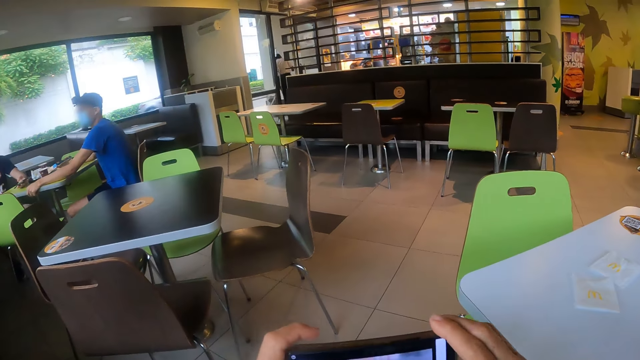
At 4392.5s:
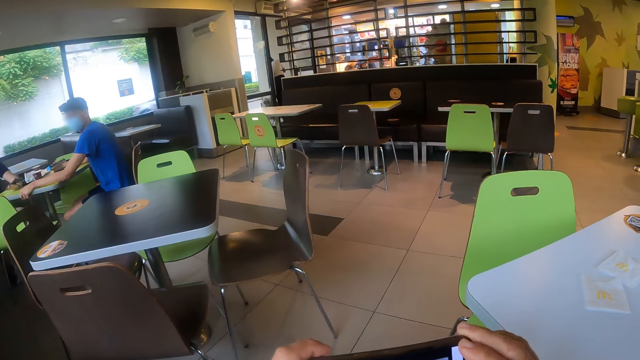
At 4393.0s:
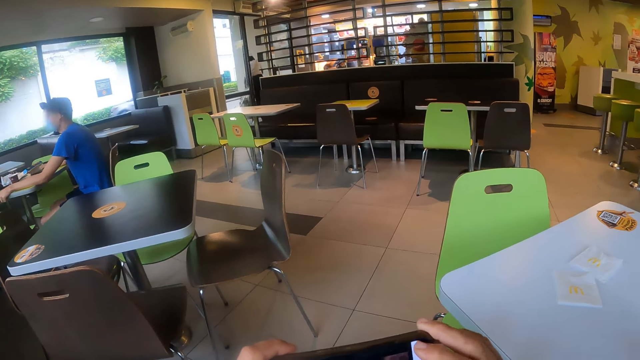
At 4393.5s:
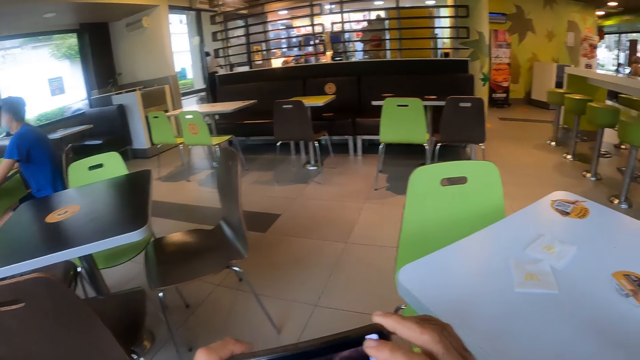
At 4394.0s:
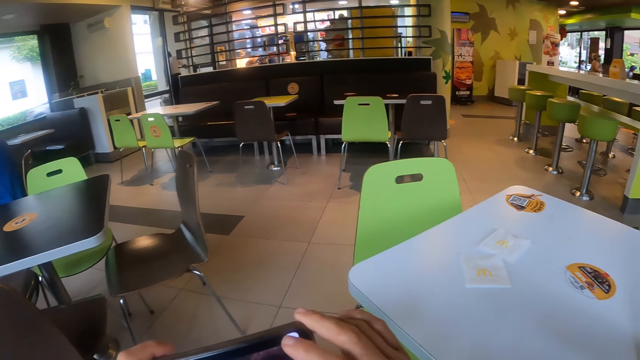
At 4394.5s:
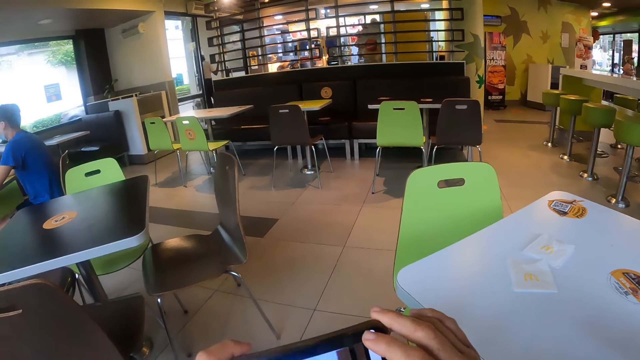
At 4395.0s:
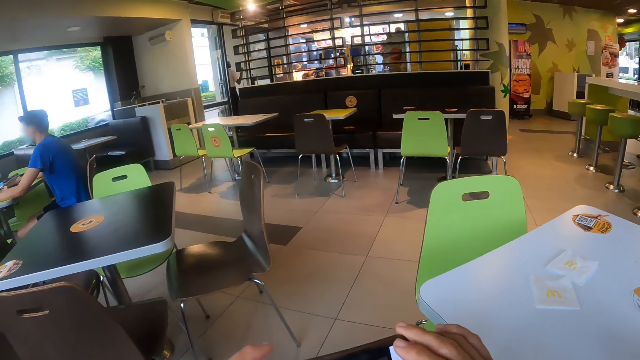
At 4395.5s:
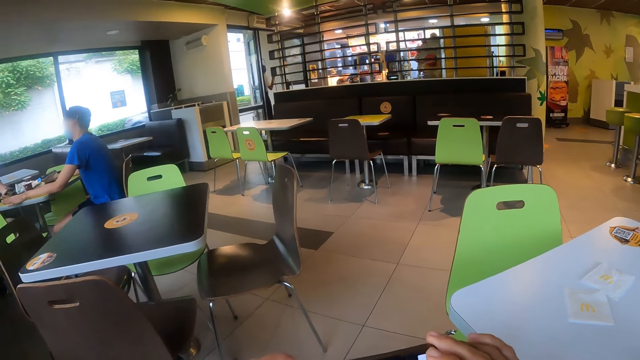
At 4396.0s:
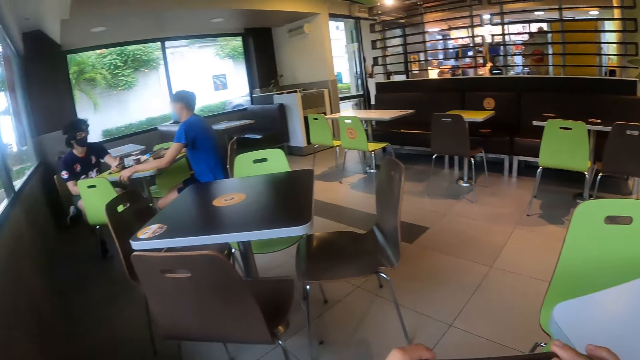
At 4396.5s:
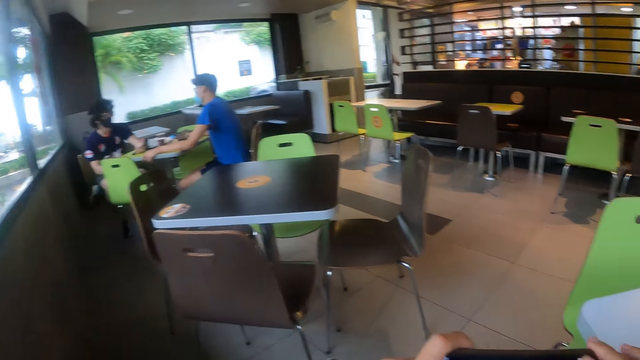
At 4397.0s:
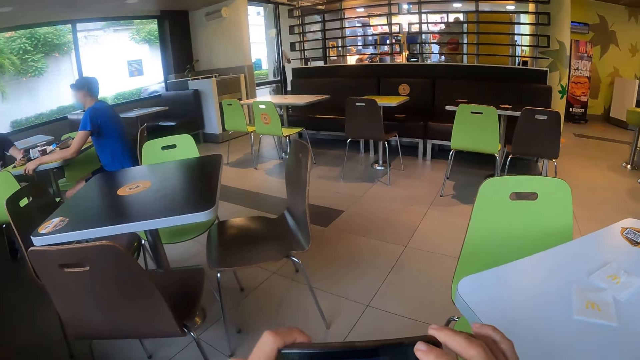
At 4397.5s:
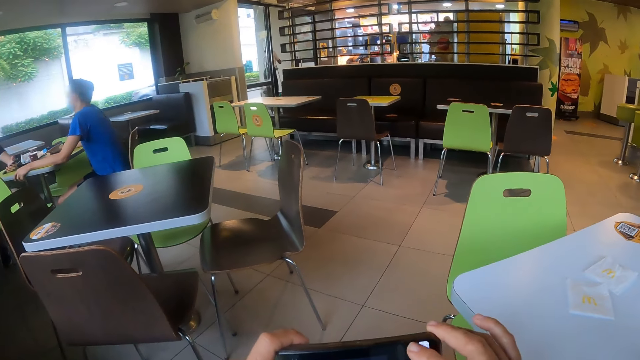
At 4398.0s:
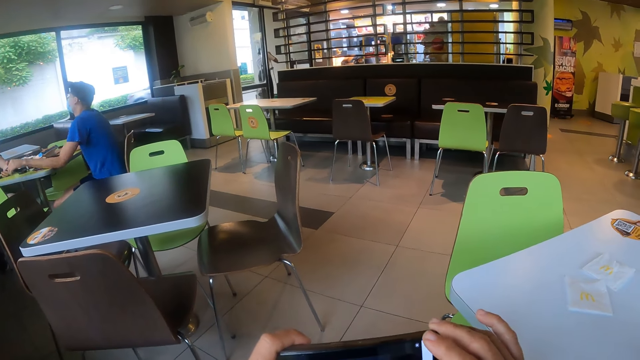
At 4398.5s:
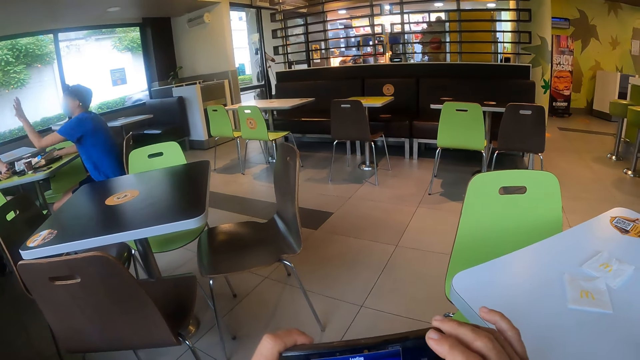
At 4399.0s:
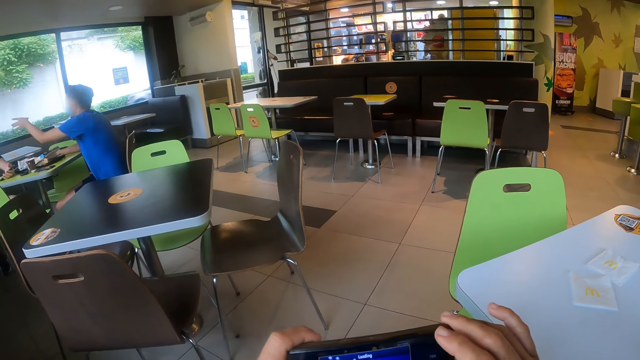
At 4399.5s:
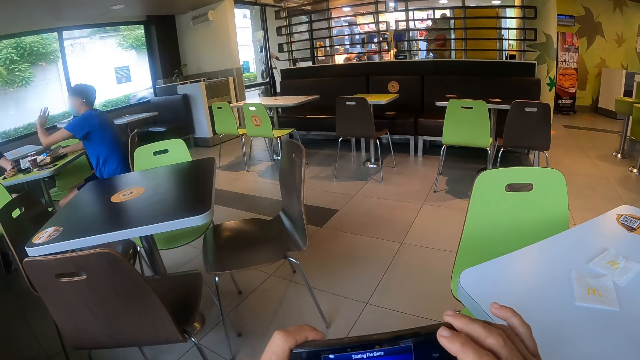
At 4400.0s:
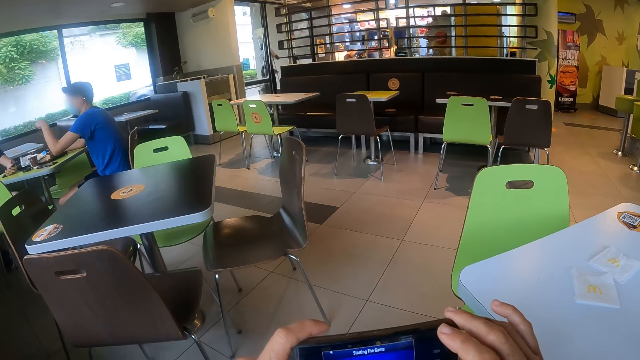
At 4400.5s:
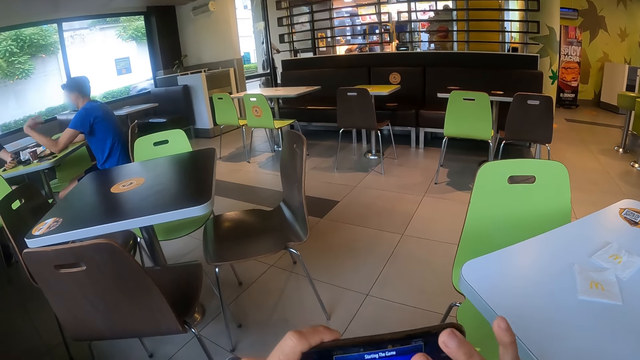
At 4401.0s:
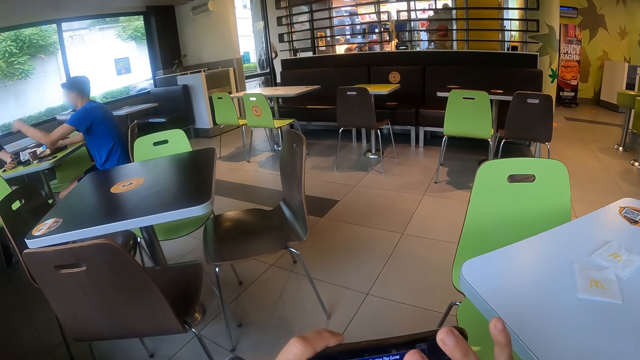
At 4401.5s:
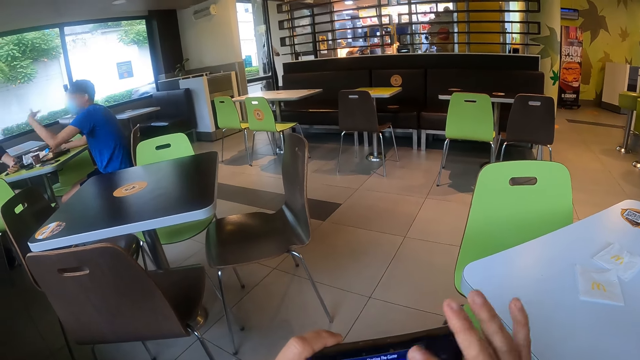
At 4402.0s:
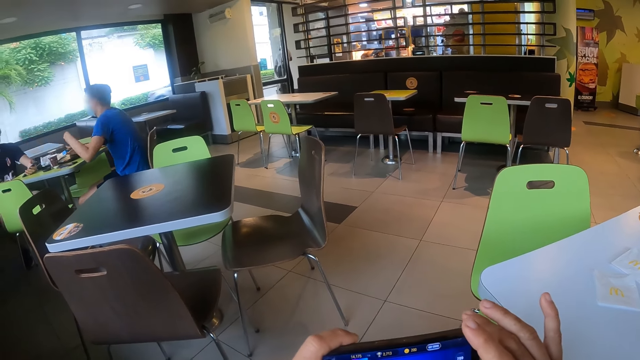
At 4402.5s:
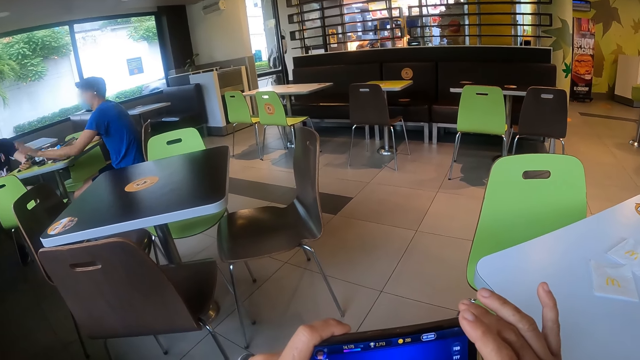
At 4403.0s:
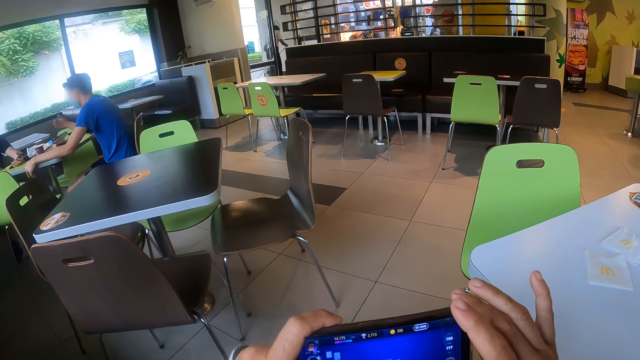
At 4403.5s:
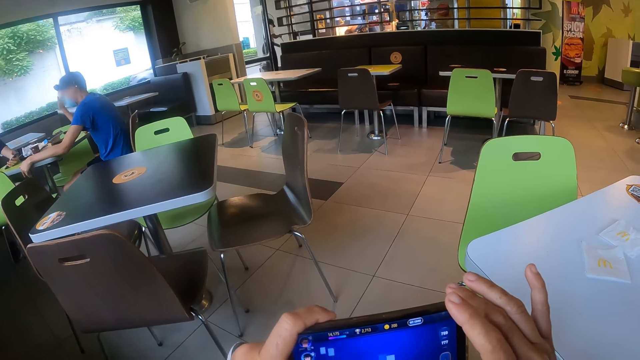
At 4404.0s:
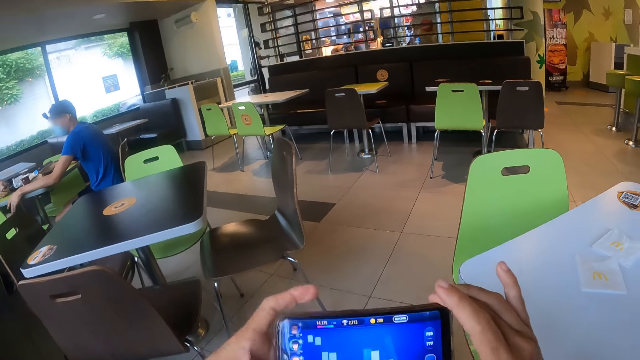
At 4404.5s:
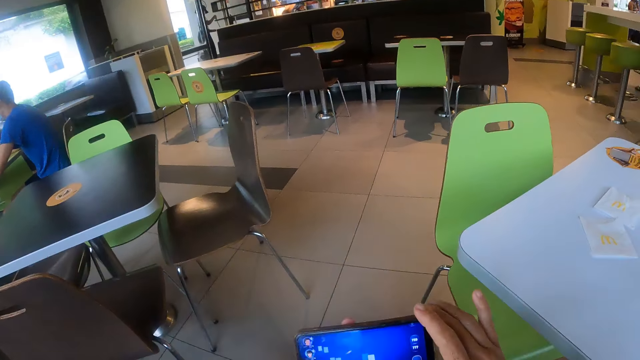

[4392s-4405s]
The camera wearer looks away from a man and another man. They hold the phone with both hands. Another man holds the table with both hands. The first man moves his hand. The man who holds the table moves the left hand. The camera wearer plays a game on the phone. They hold the phone with both hands.

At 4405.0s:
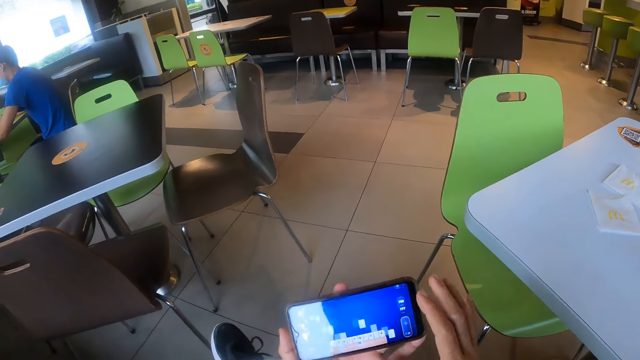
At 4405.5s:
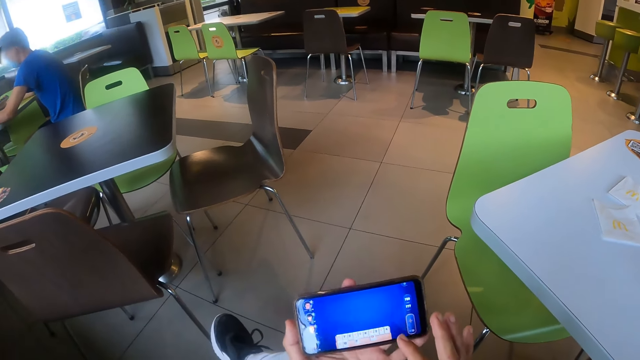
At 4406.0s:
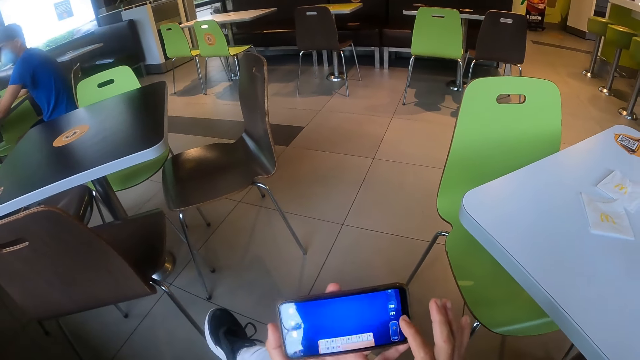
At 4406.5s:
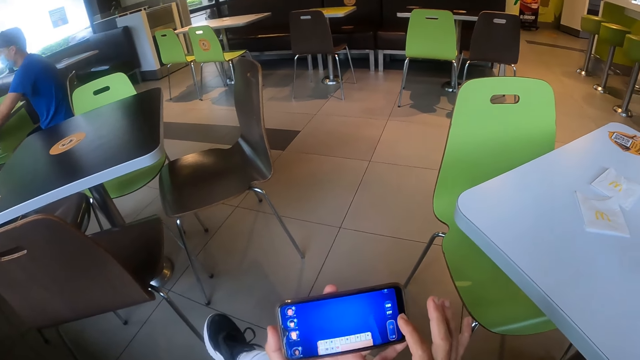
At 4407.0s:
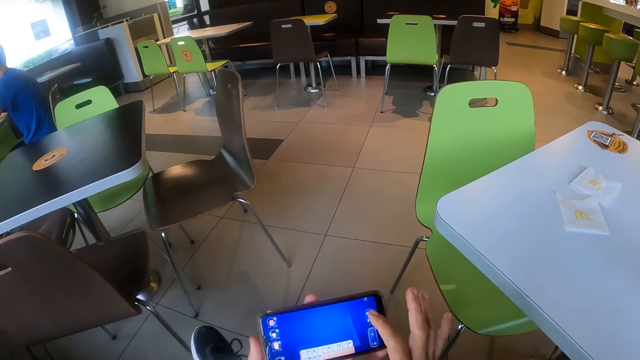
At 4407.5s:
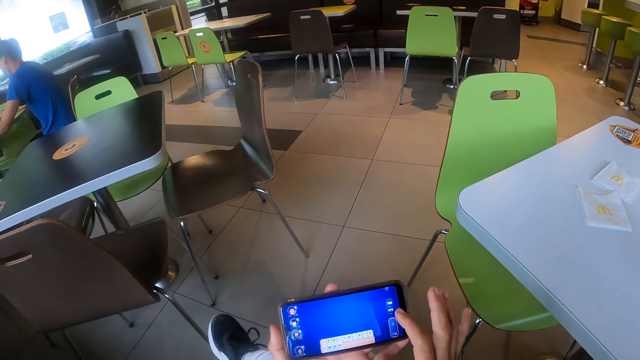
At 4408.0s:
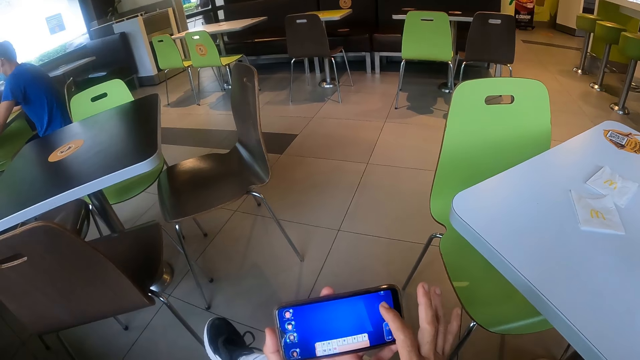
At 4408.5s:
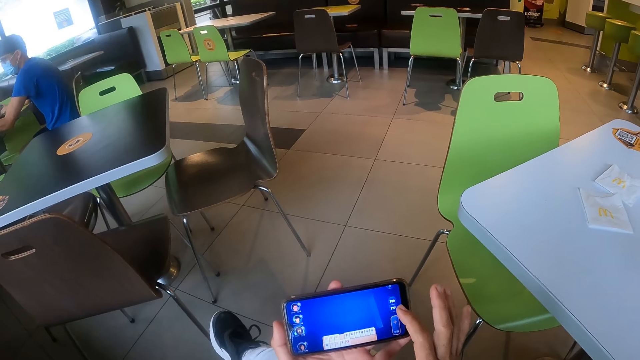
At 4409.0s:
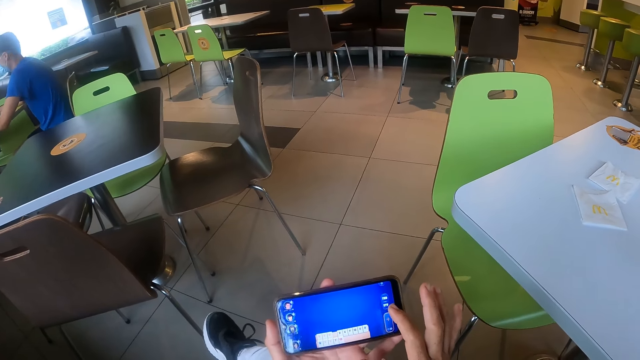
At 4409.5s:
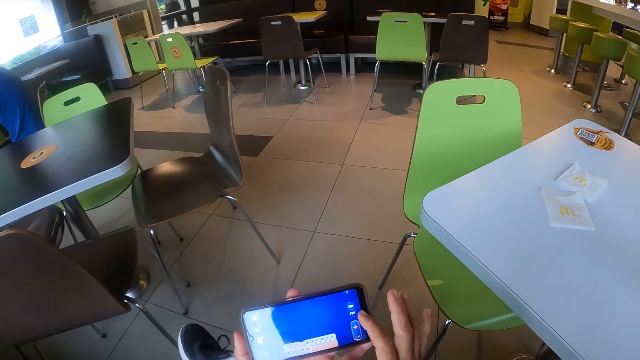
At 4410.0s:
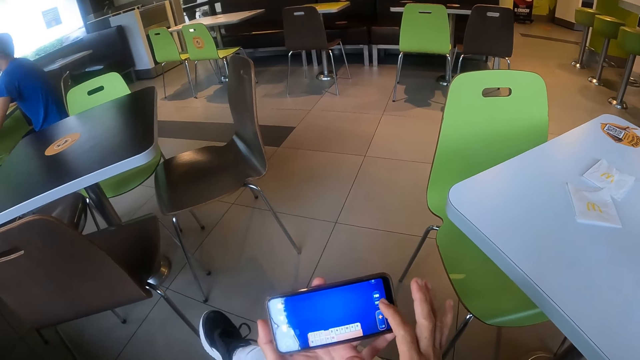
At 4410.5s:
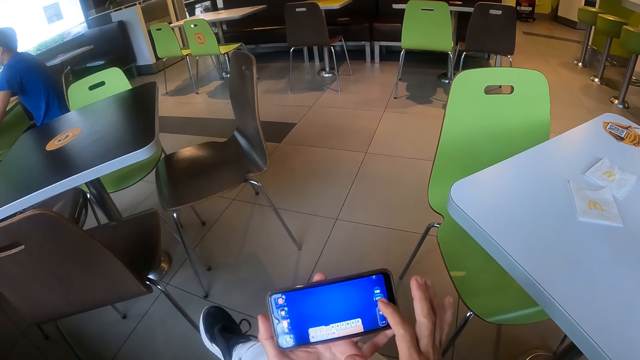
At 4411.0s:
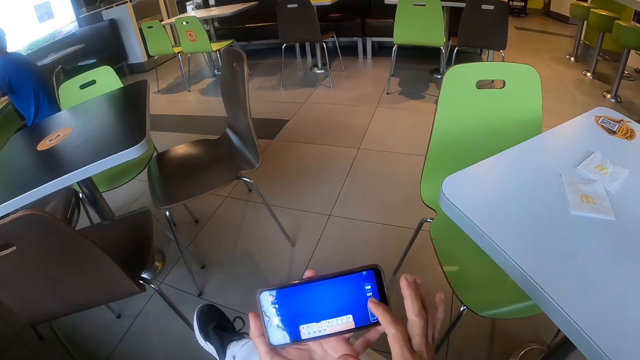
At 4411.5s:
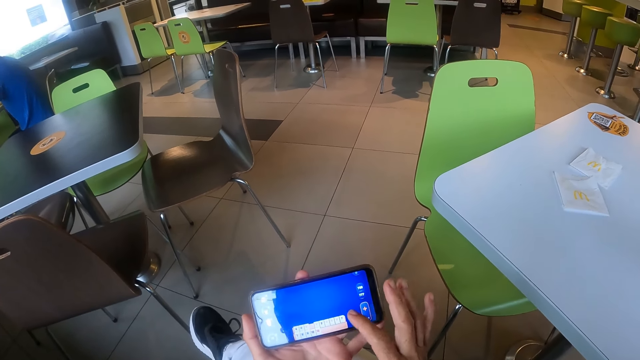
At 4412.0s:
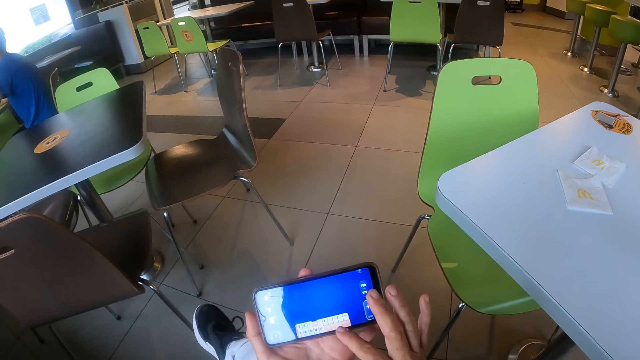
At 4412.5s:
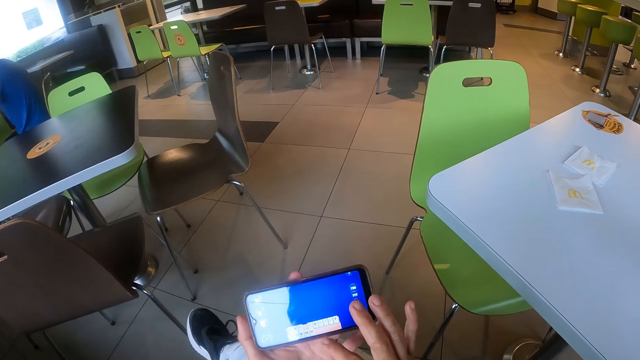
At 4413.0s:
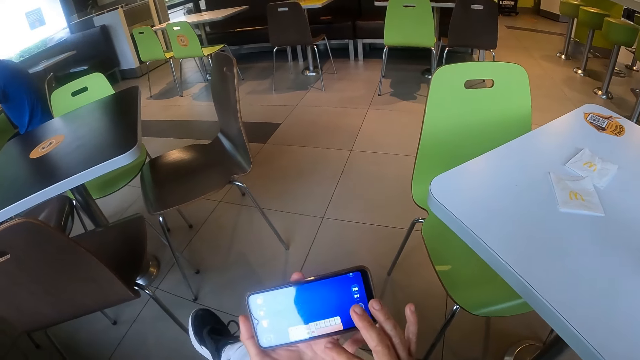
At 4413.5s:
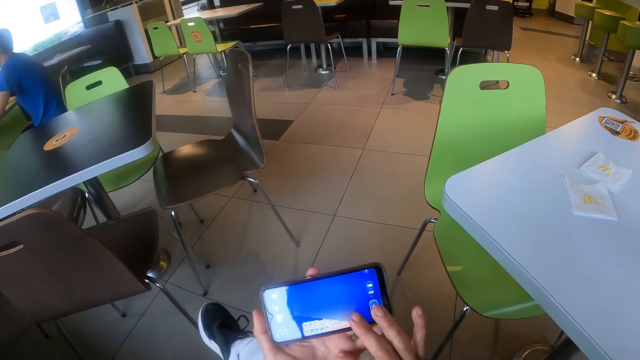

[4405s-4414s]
The camera wearer plays a game with a phone. They move the right finger through the phone screen.
